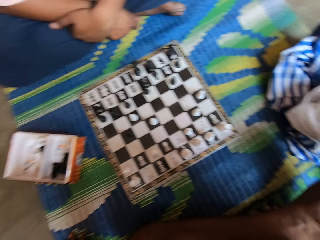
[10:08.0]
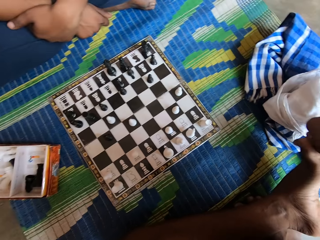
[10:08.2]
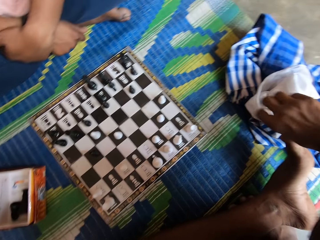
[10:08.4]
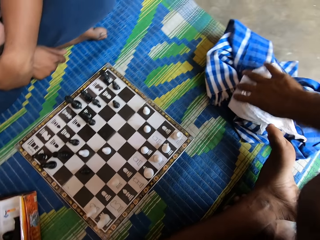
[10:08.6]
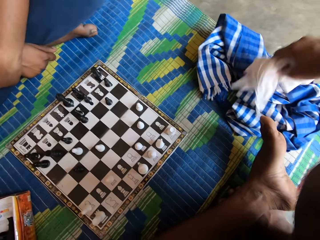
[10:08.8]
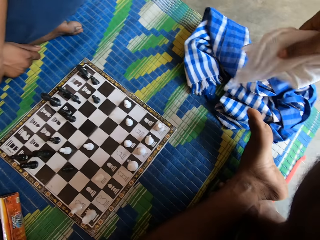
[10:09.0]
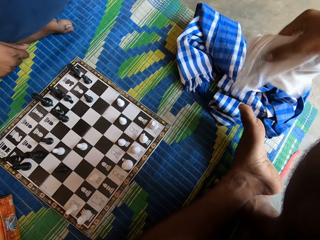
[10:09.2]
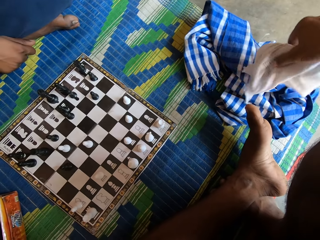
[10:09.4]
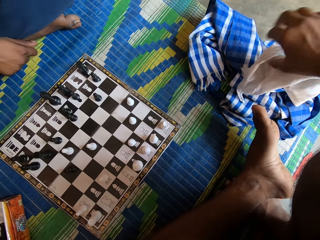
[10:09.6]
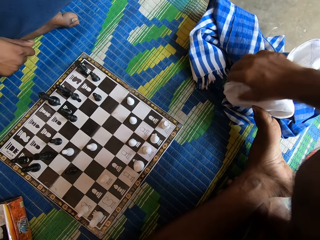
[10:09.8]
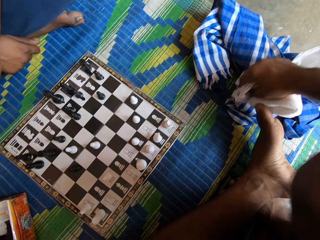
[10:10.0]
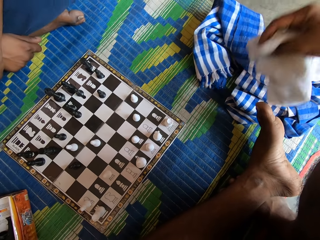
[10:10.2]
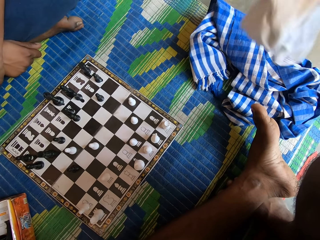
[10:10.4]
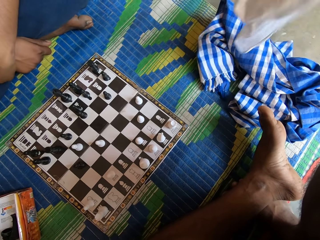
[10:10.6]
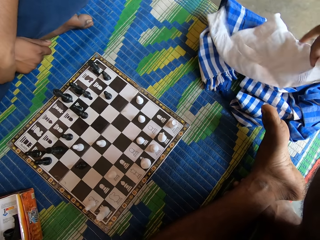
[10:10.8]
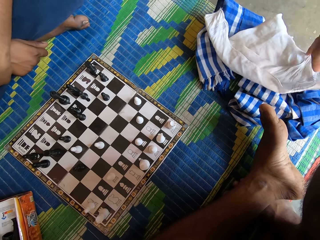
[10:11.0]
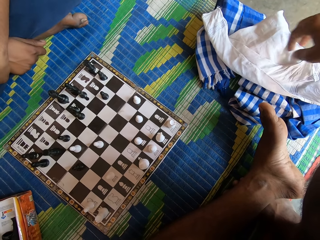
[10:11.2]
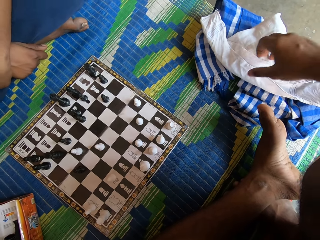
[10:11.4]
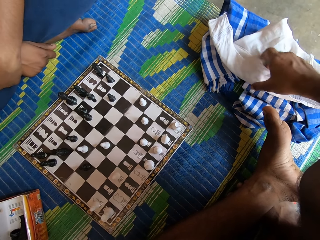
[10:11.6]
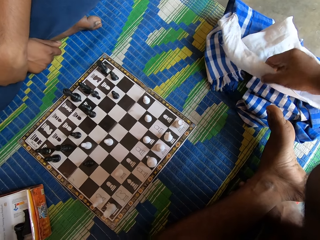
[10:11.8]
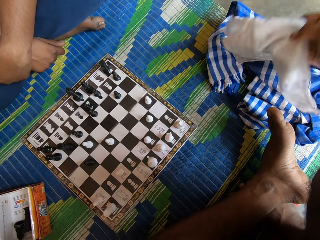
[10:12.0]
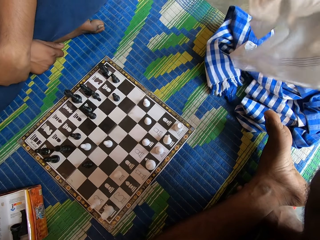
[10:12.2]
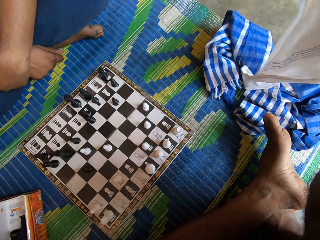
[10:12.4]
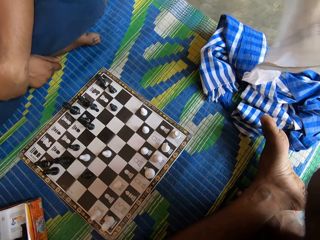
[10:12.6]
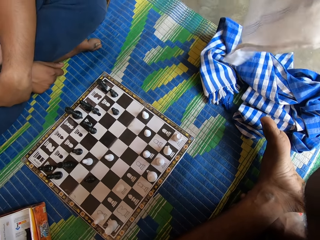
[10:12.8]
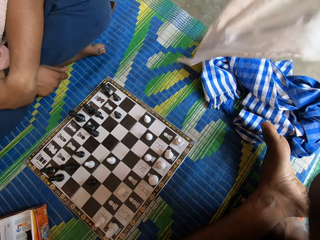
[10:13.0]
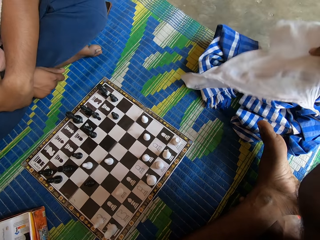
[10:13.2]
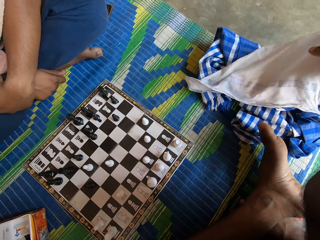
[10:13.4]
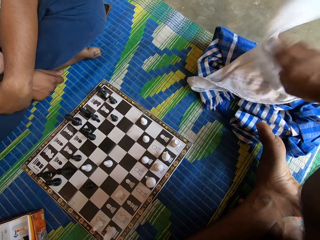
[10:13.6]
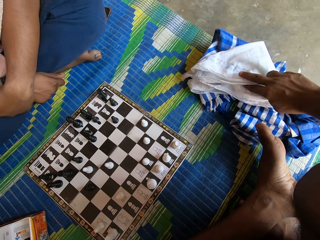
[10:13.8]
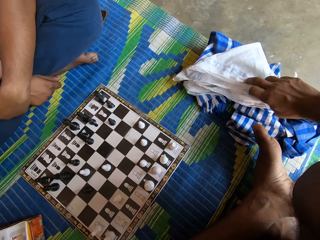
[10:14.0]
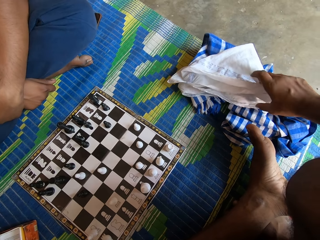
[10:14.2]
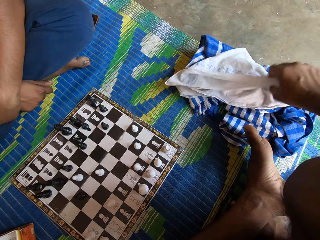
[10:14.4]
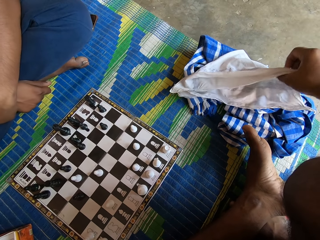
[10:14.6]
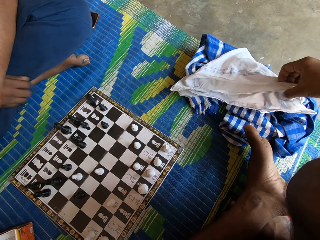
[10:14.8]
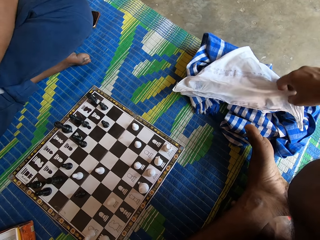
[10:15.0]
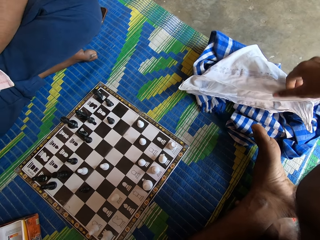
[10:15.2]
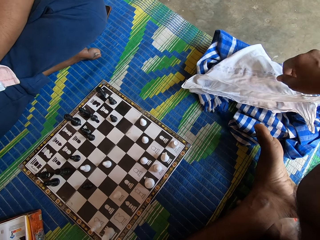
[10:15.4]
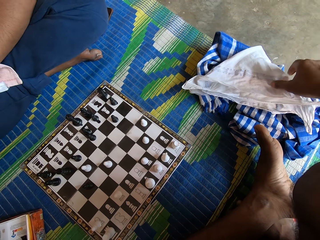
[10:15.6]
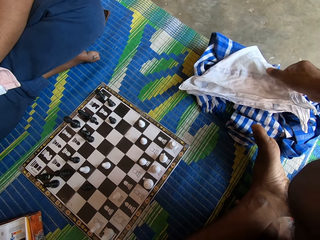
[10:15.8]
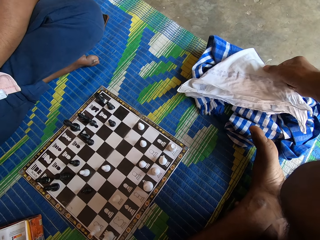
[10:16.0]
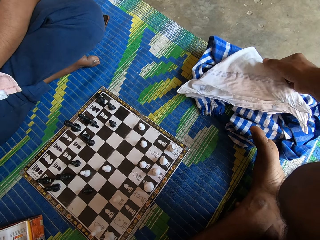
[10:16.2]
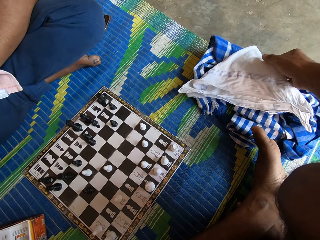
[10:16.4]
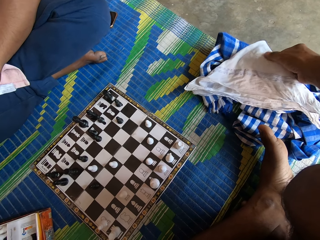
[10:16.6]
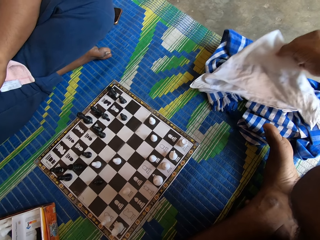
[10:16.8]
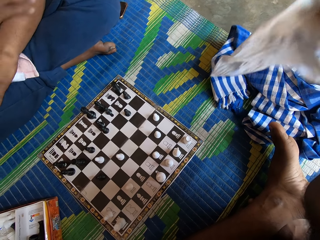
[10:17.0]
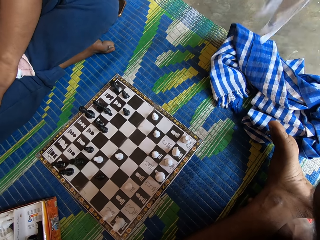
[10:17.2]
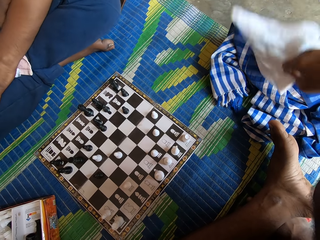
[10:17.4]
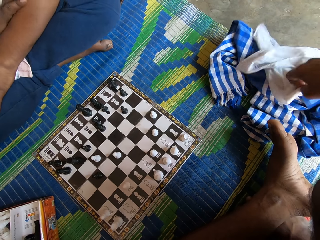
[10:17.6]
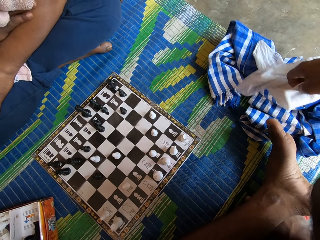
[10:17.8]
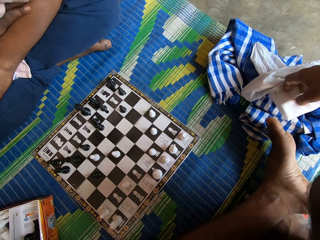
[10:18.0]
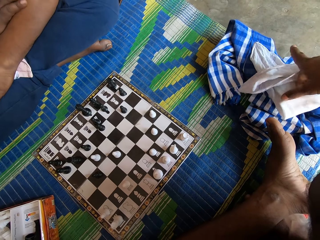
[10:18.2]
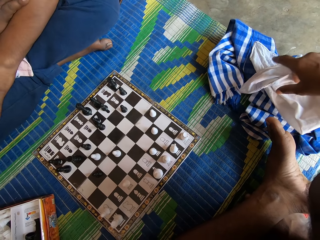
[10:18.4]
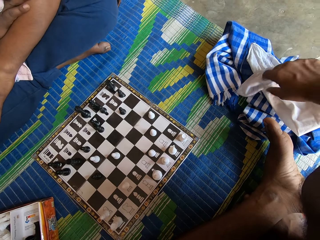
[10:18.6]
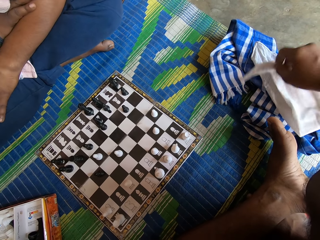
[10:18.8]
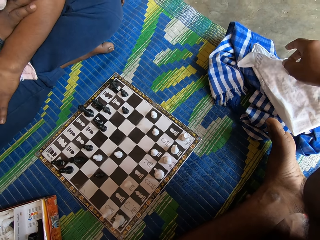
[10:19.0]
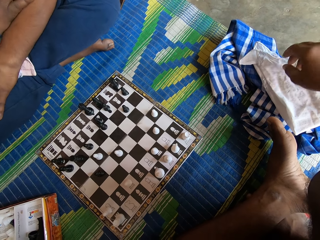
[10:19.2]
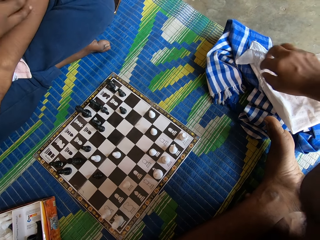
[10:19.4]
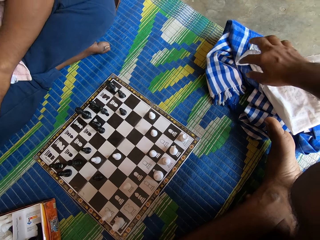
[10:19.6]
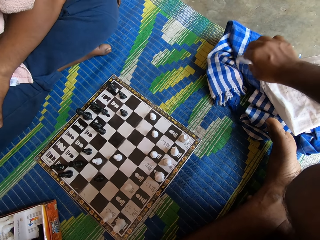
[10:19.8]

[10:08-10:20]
The camera wearer picks up a cloth. They touch a handkerchief. They fold the cloth. They converse with the man.

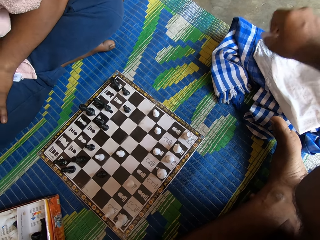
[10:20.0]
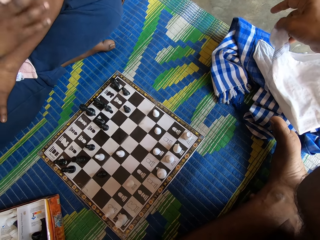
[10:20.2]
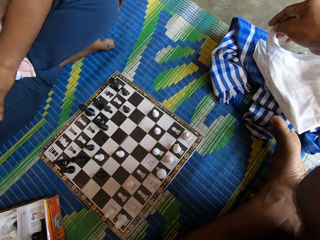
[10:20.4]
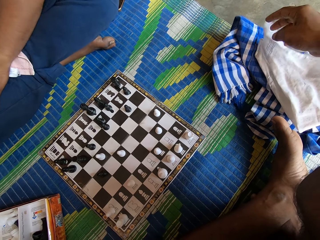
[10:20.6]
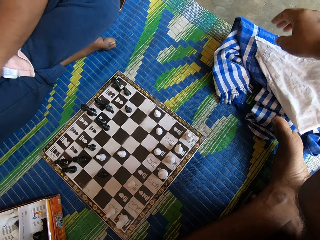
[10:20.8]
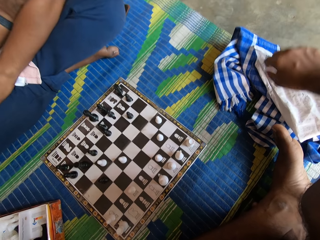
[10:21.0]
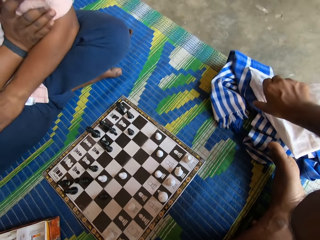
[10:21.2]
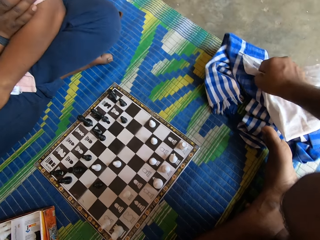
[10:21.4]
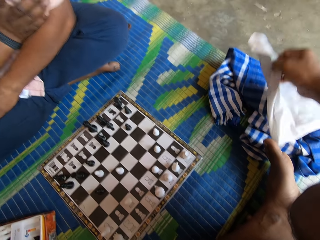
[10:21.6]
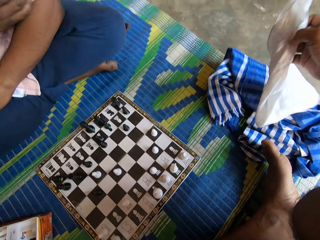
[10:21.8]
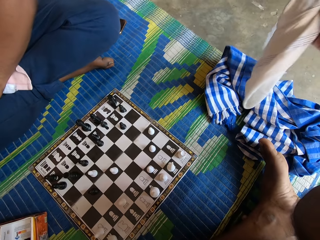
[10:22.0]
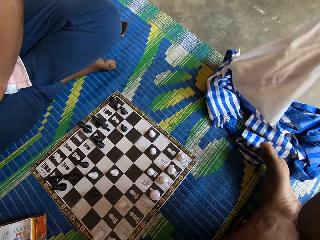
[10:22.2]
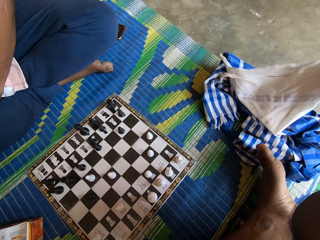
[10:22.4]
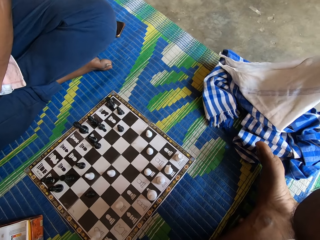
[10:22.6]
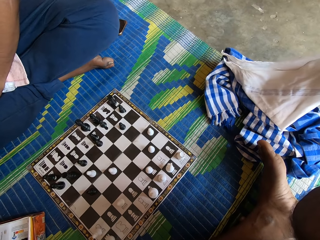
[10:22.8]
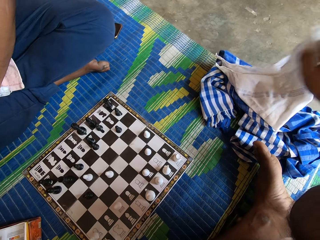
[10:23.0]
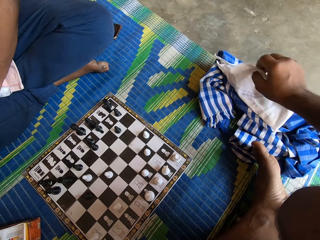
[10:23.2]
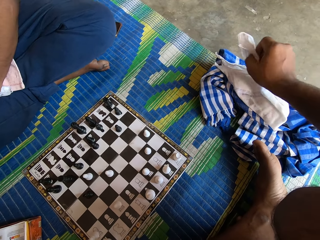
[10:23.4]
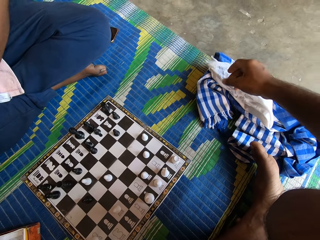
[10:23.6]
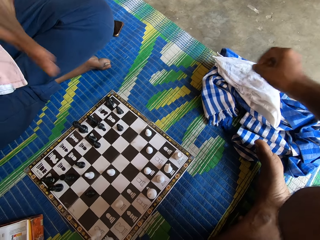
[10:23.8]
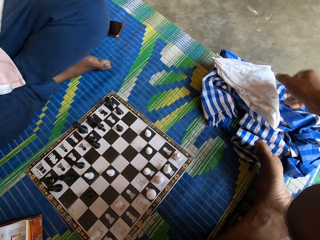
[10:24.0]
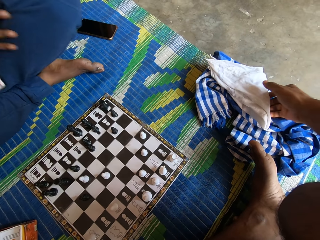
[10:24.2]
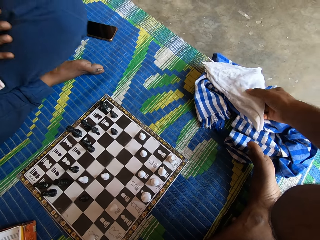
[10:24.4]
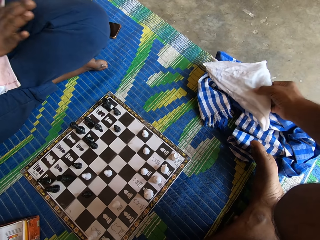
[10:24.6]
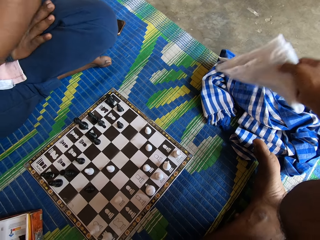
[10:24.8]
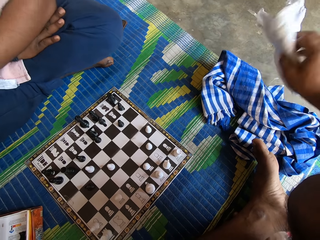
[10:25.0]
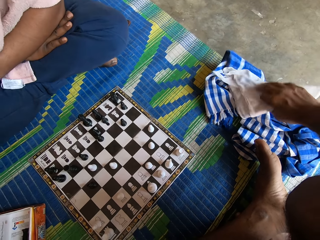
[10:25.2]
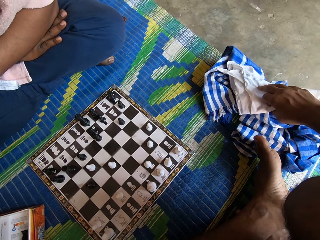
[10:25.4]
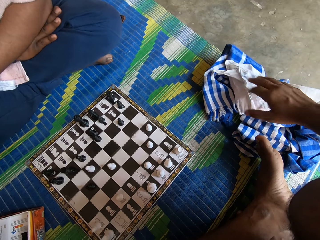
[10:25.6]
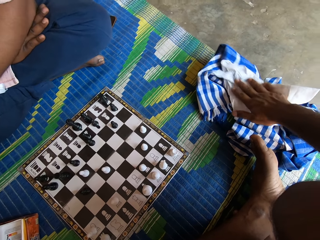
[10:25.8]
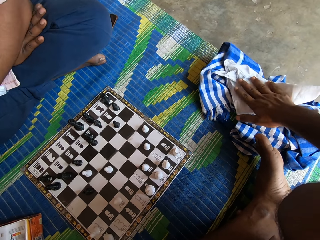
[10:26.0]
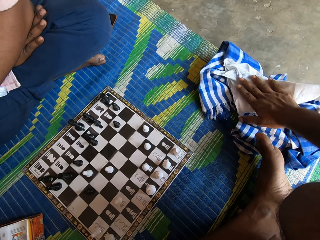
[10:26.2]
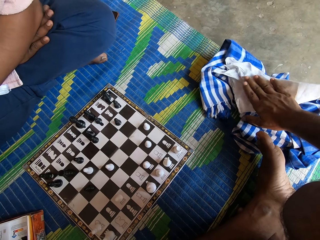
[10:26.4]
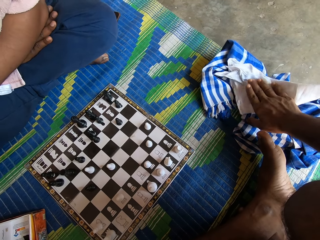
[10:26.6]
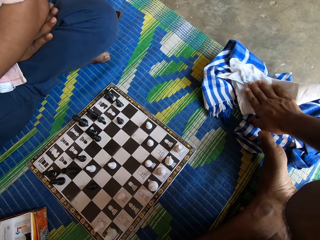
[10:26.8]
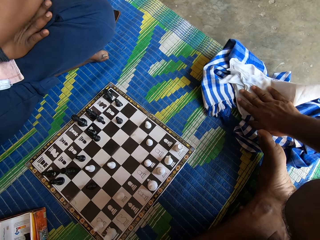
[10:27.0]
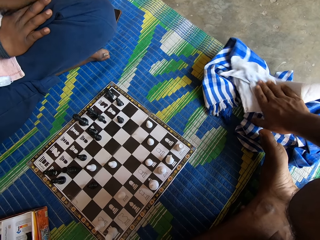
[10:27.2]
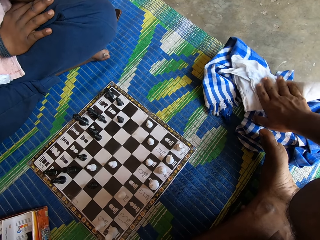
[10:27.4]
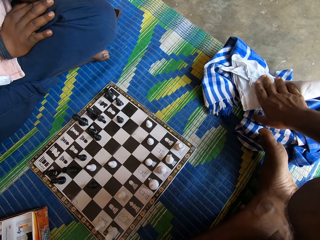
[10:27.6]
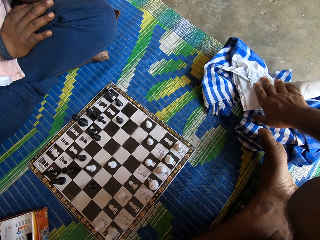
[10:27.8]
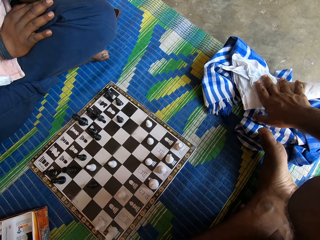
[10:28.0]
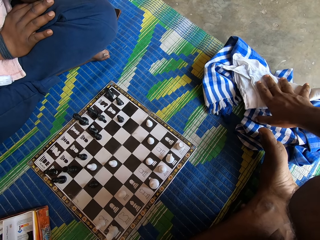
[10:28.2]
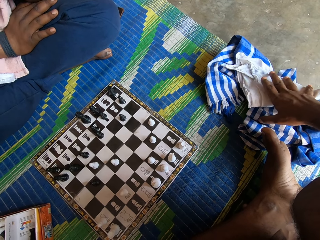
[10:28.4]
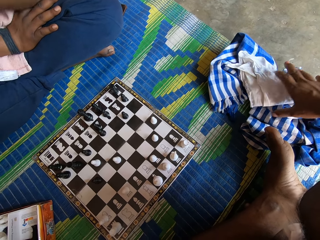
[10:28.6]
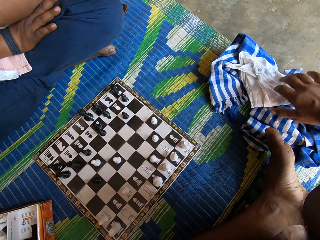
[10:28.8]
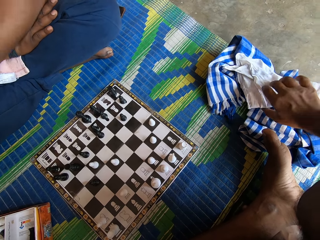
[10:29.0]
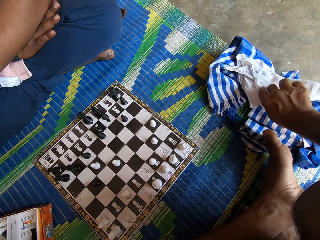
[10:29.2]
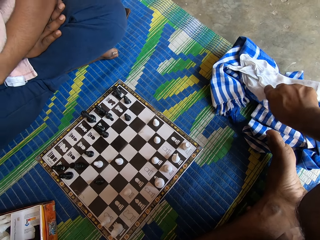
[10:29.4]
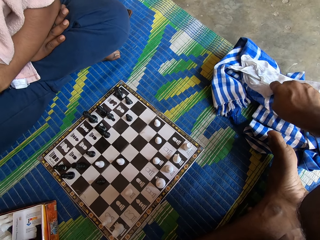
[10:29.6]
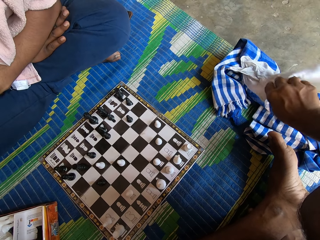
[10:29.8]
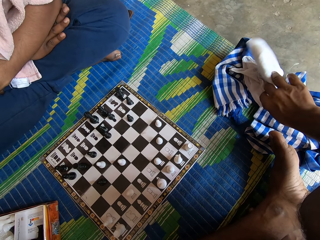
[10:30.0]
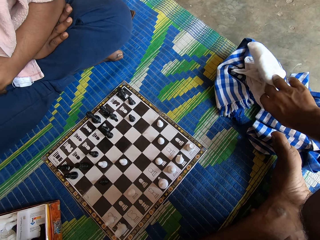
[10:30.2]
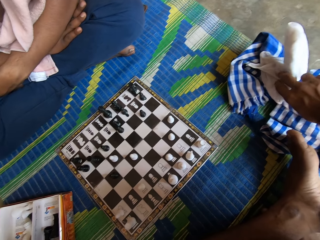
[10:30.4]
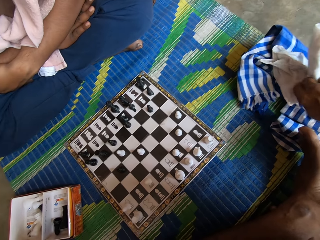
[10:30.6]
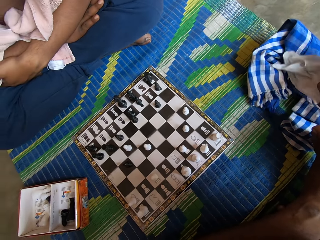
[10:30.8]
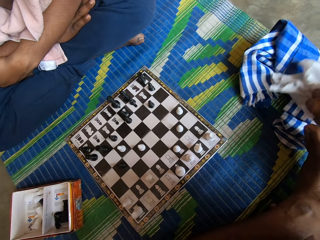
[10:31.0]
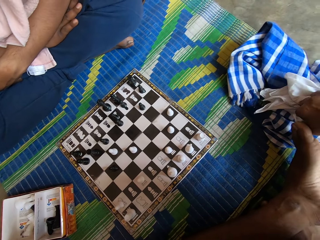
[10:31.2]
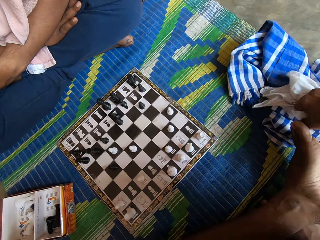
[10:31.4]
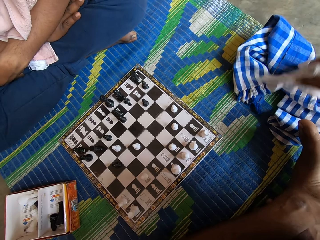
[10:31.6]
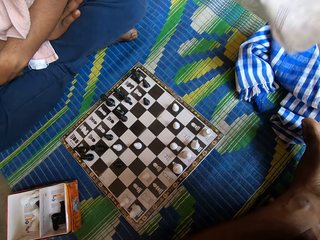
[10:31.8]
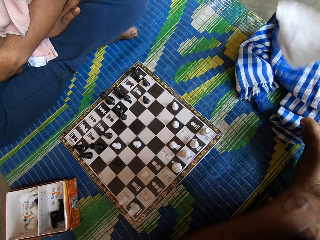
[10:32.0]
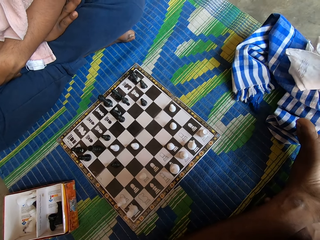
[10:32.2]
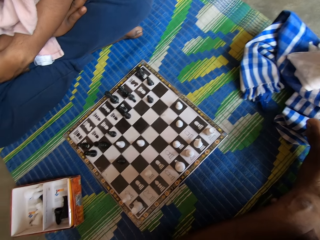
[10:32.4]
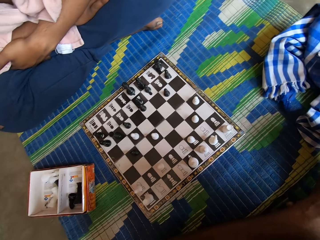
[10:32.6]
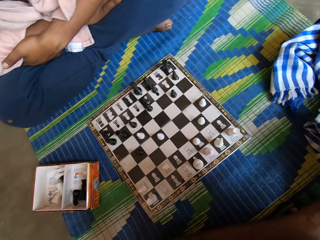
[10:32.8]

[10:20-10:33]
The camera wearer pats the cloth. They fold the cloth.
